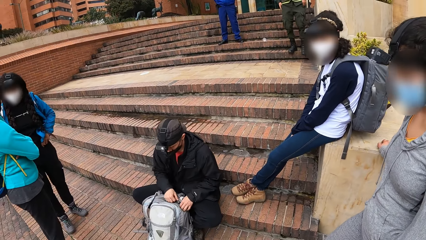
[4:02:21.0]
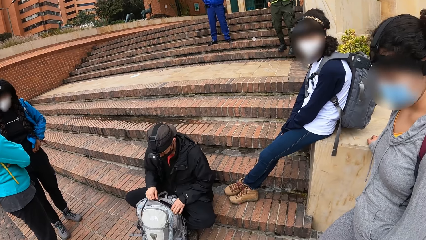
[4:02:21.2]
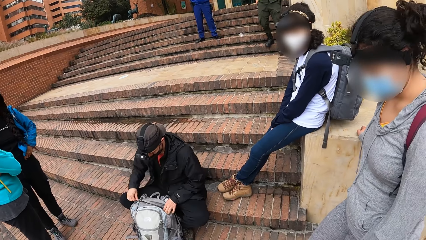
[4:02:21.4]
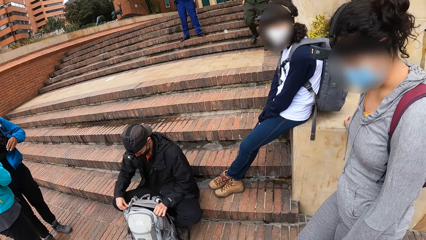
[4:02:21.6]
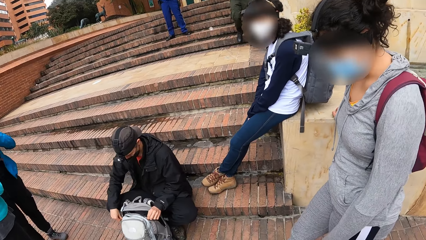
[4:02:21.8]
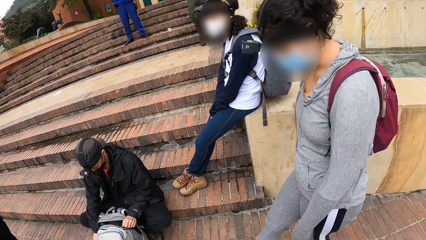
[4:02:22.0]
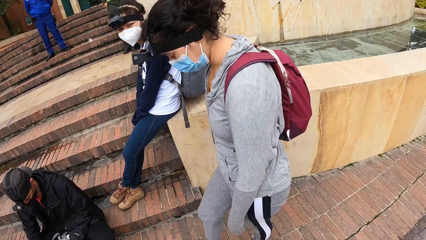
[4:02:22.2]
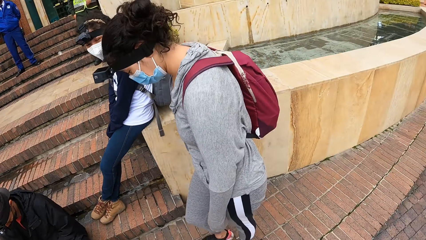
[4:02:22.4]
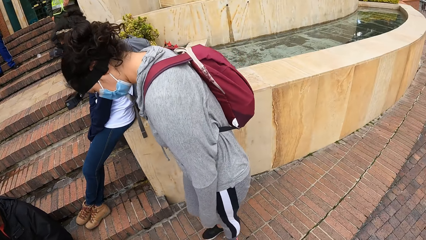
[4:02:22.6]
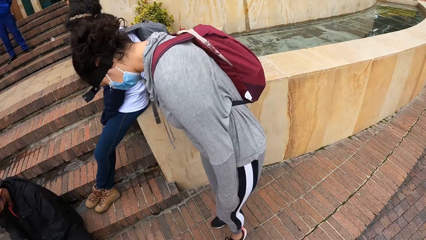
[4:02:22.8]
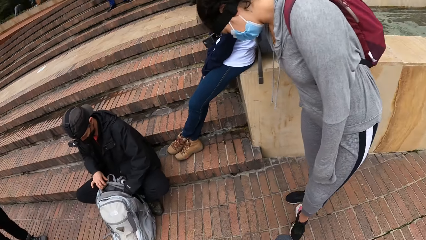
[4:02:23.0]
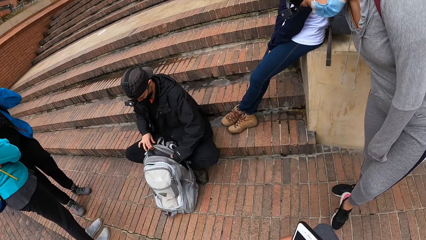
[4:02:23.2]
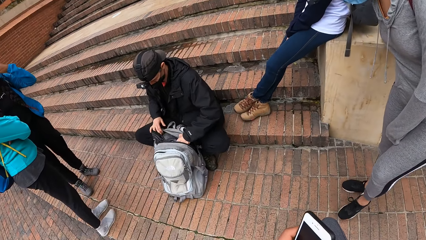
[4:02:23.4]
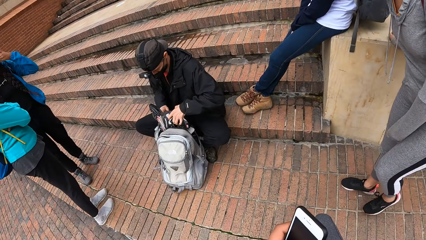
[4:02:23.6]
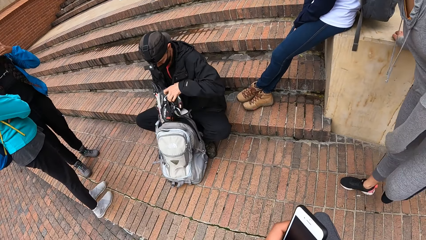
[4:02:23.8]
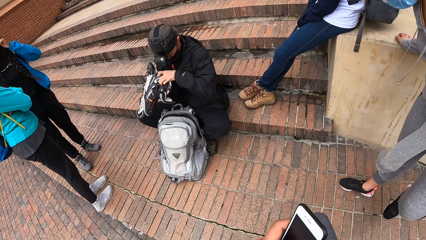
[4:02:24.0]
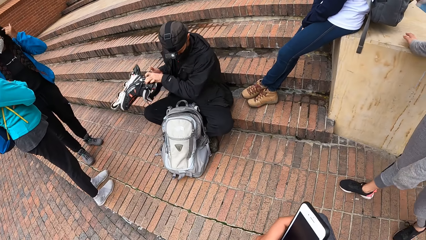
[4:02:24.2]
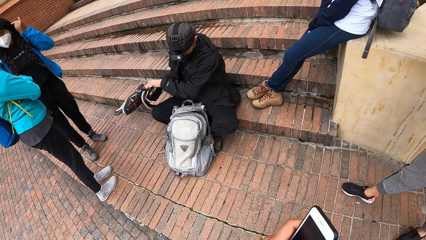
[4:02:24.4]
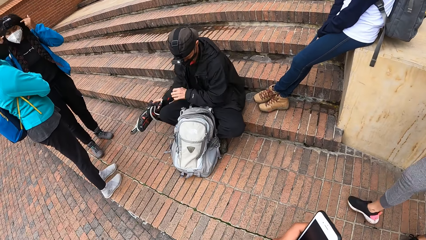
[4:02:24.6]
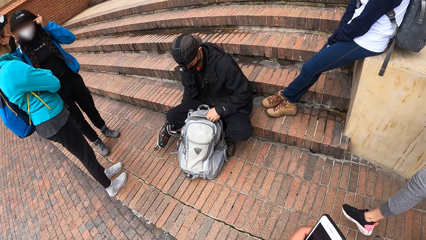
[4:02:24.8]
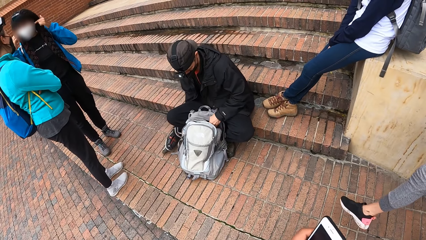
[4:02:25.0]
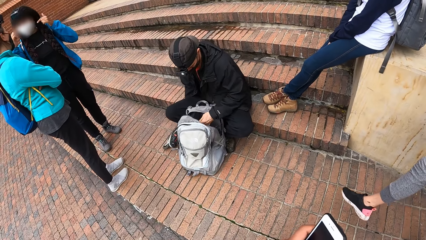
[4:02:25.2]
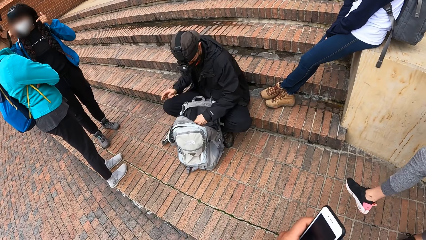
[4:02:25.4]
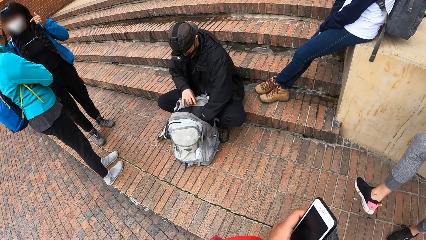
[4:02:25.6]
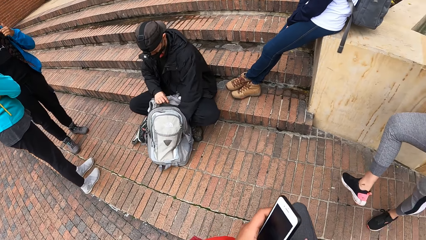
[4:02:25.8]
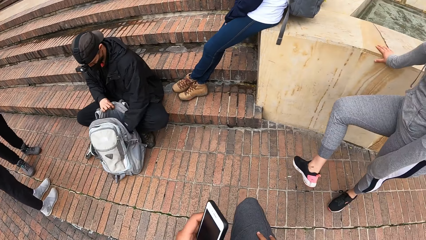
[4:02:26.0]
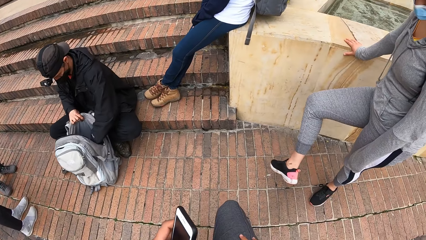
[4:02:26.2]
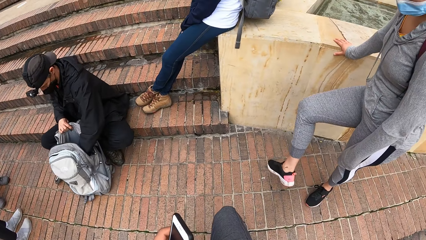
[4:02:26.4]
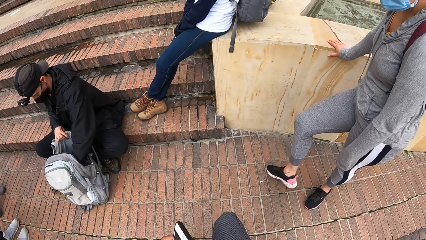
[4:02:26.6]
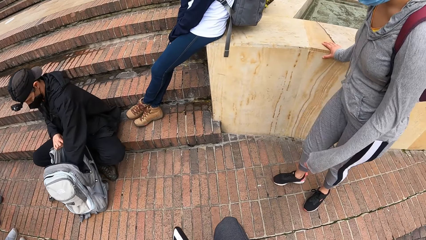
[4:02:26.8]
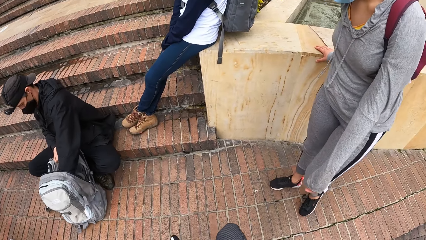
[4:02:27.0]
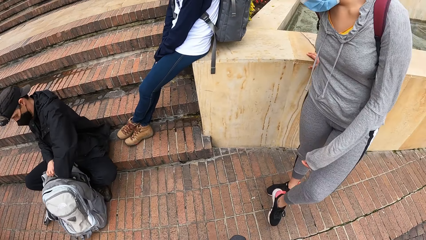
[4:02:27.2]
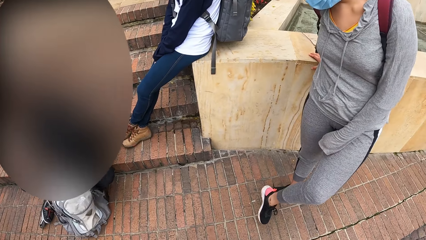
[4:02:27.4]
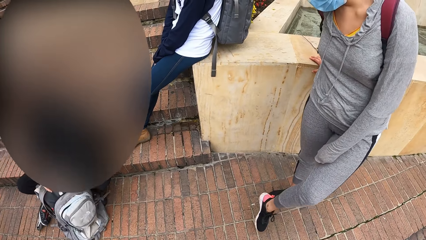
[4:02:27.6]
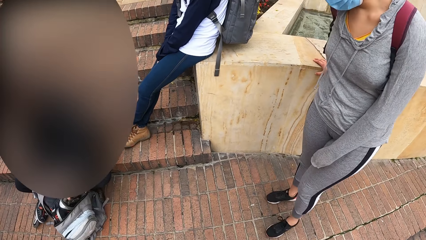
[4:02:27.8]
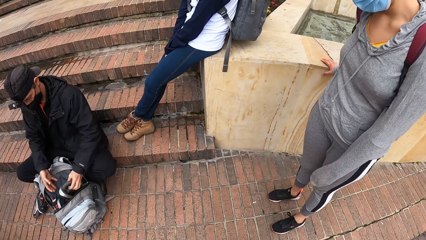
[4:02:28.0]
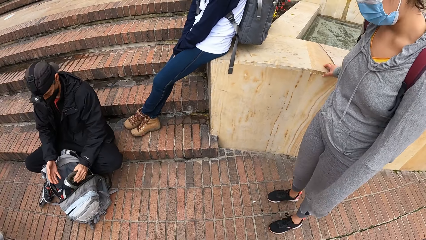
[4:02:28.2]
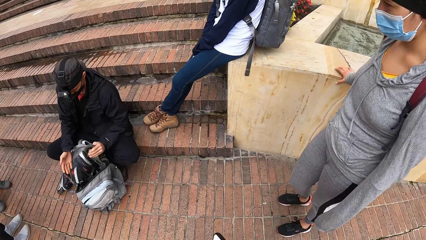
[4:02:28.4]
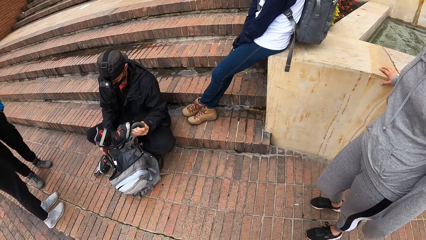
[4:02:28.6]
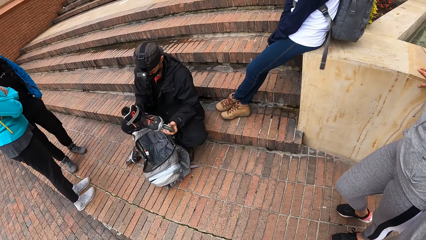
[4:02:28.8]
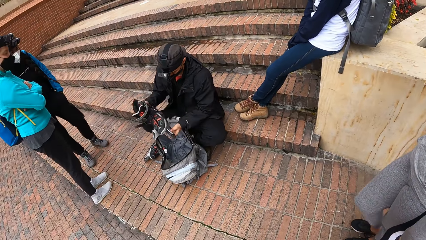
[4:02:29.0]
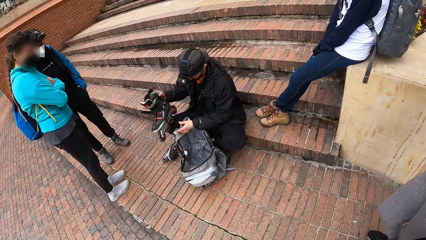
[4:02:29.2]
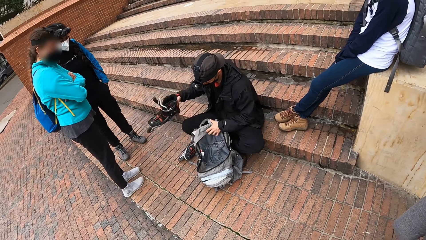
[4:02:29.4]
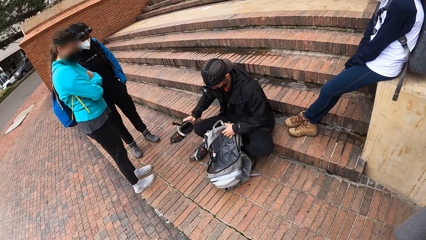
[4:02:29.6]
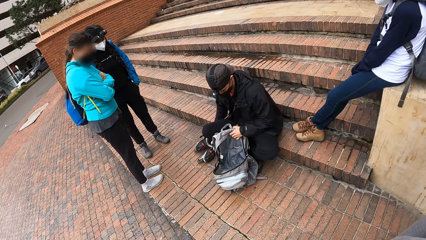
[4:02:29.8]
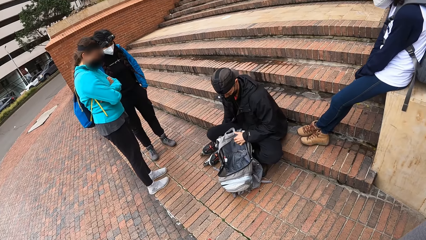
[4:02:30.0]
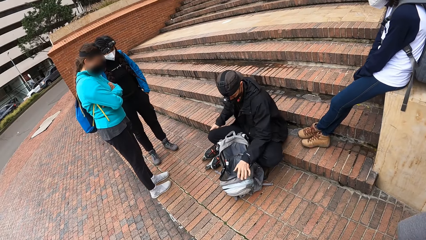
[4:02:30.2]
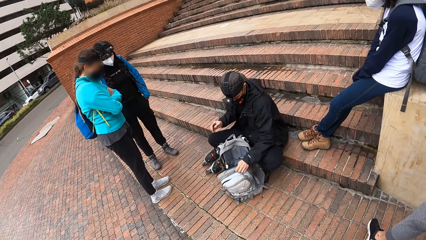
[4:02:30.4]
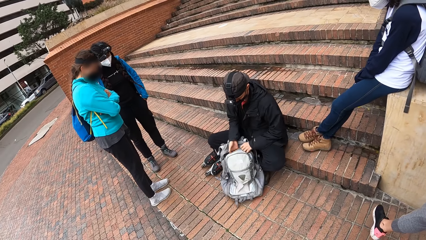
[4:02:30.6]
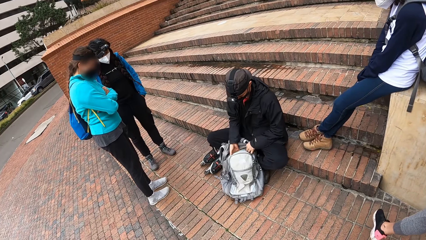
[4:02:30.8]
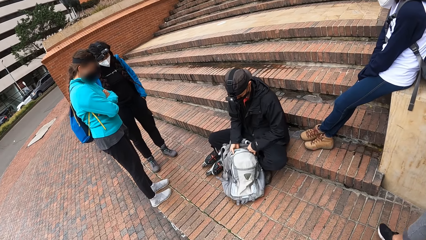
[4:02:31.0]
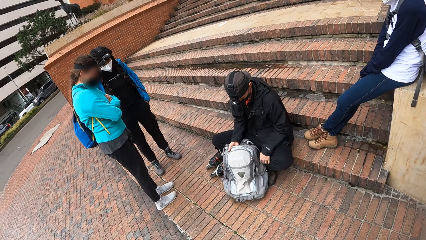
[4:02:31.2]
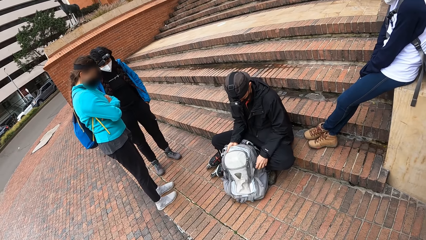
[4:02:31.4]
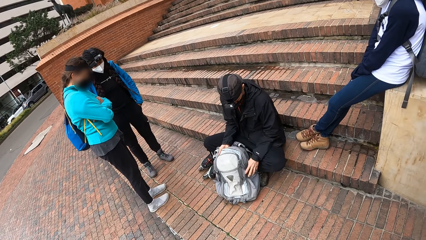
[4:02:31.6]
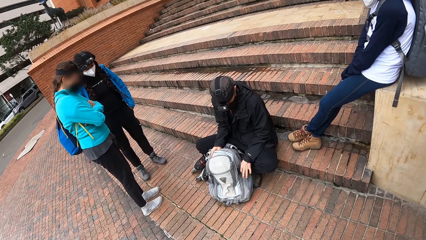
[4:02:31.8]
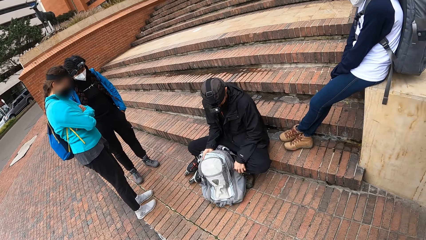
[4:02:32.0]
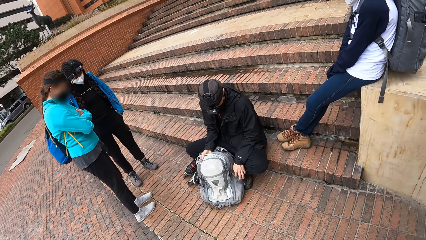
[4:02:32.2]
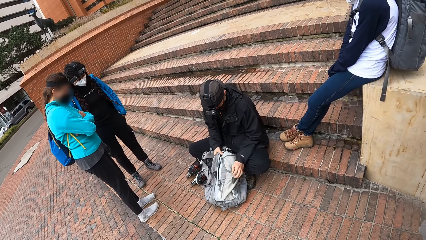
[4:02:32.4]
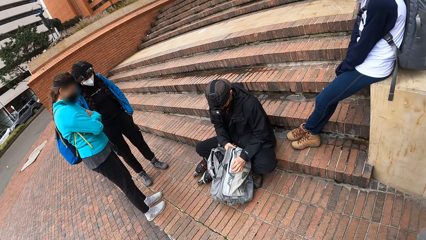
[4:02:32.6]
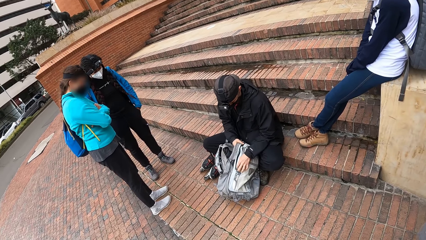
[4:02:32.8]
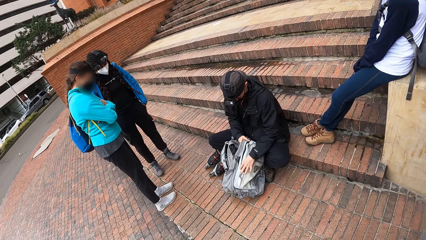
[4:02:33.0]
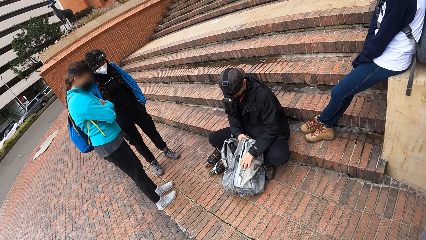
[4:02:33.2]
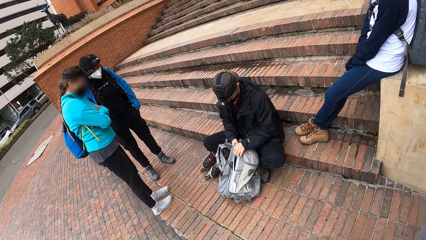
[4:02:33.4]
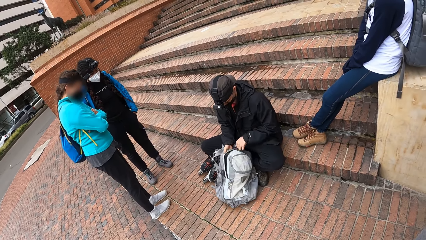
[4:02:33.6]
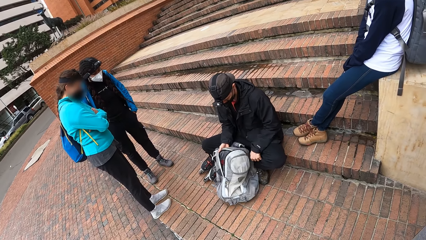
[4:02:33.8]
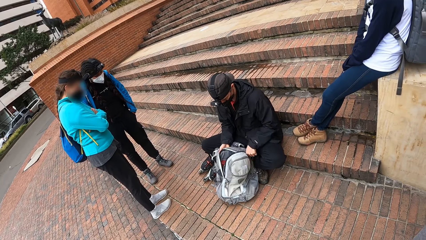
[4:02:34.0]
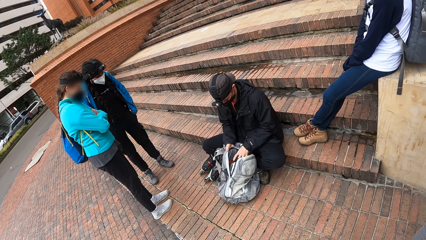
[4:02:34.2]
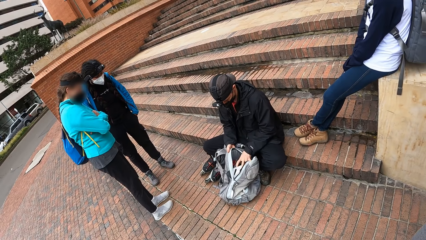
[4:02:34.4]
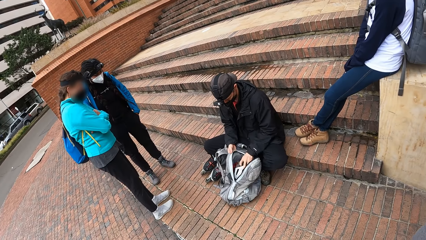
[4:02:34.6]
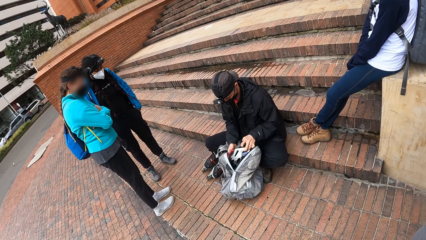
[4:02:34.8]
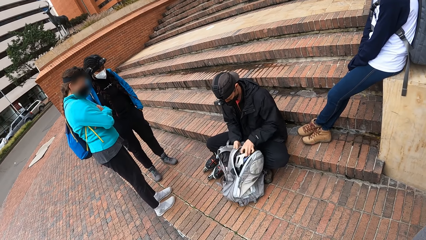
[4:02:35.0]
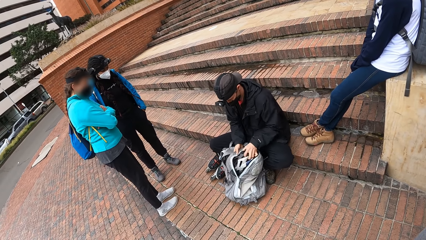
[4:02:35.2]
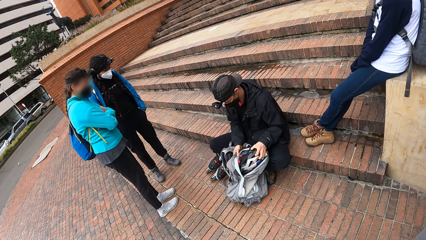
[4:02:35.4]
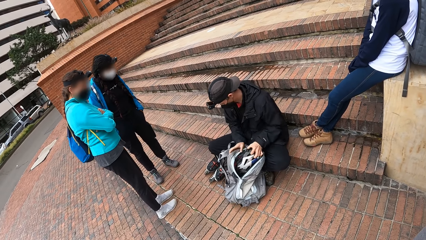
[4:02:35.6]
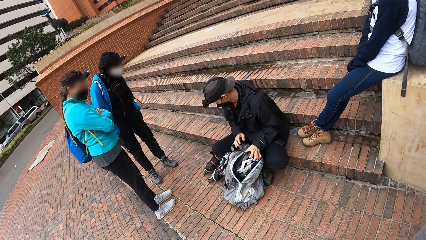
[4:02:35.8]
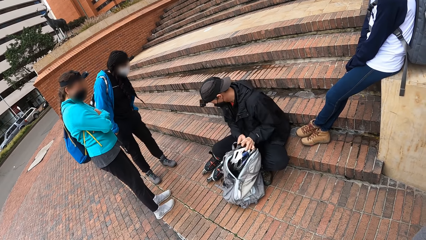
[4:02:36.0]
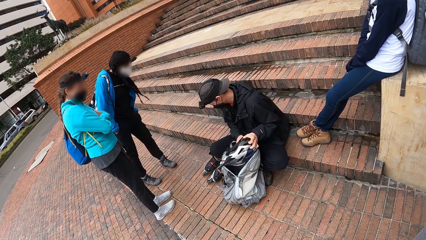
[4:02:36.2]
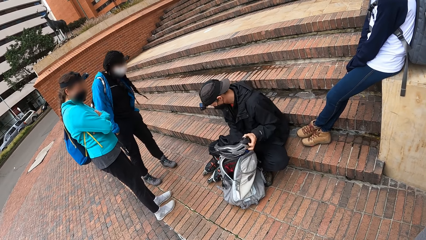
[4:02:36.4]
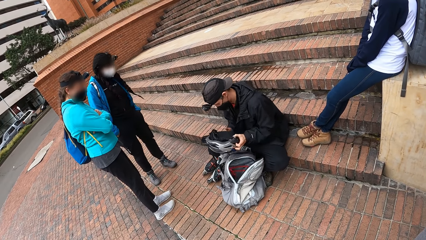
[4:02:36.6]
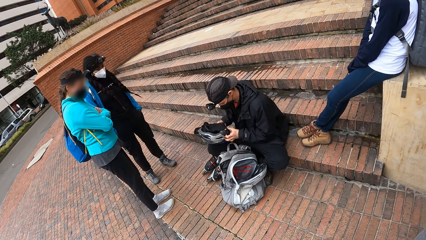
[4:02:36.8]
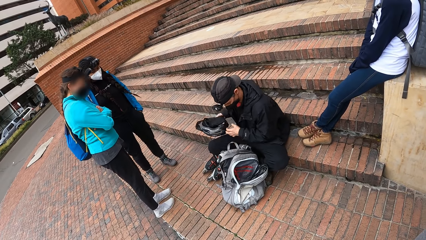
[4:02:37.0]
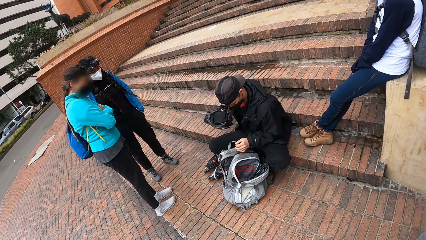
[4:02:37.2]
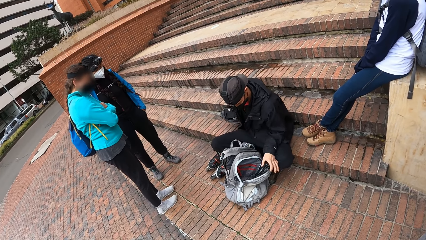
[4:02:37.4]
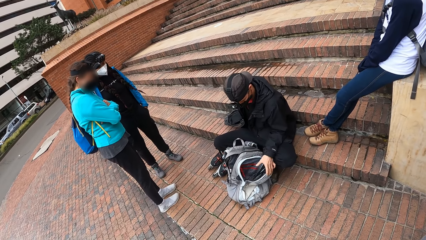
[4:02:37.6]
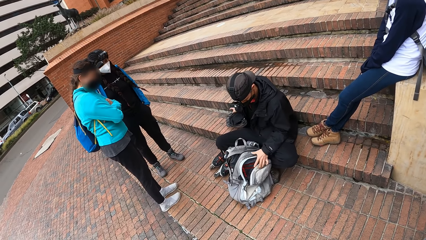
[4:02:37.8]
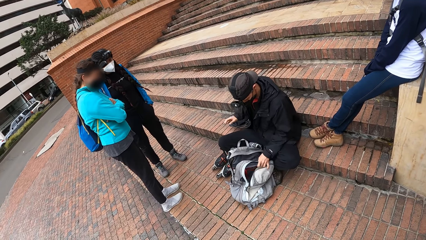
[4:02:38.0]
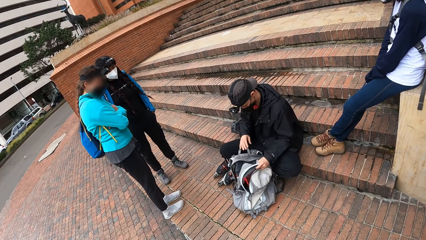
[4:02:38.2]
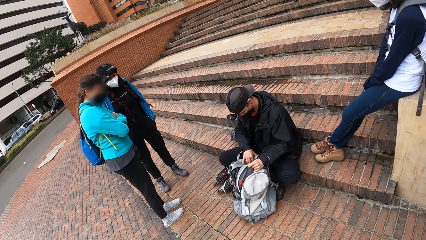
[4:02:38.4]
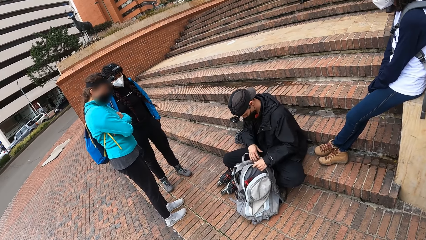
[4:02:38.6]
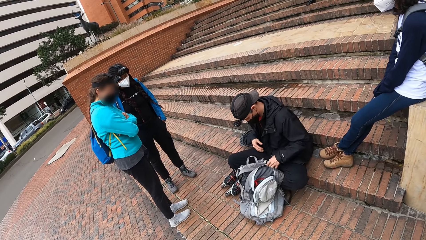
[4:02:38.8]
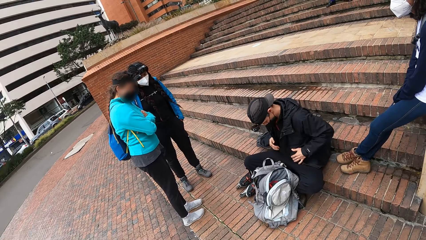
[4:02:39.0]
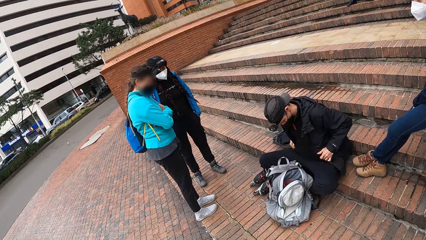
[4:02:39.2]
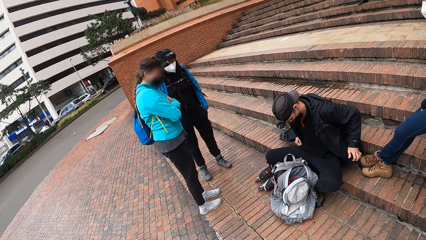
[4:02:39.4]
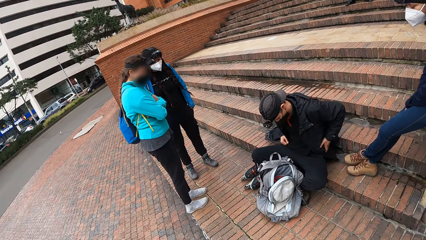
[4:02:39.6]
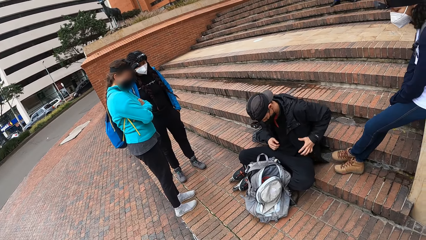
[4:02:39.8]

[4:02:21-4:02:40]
The man brings out a skating shoe from the bag with his hands. The man opens a zip on the bag with his left hand. The man brings out a helmet from the bag with his left hand. The man drops the helmet on the stairways with his right hand.
